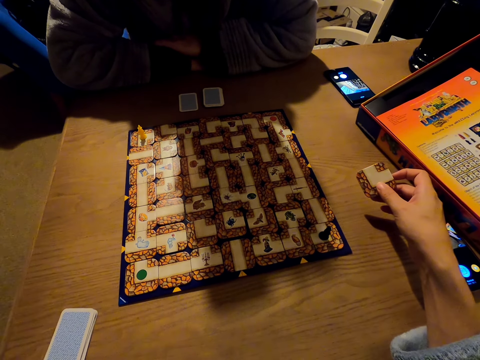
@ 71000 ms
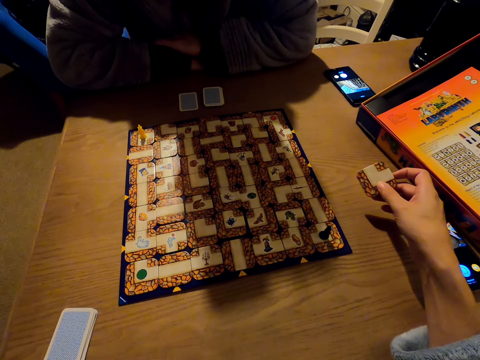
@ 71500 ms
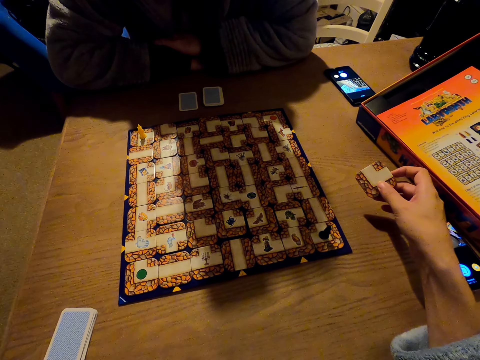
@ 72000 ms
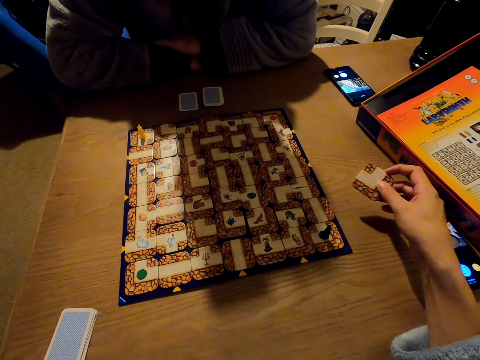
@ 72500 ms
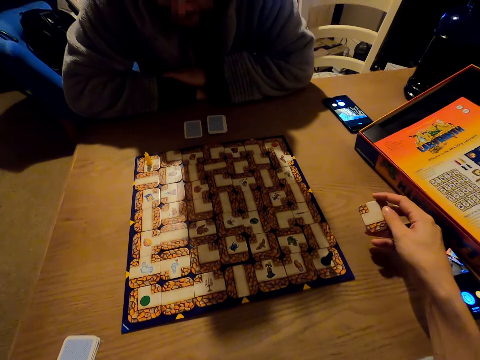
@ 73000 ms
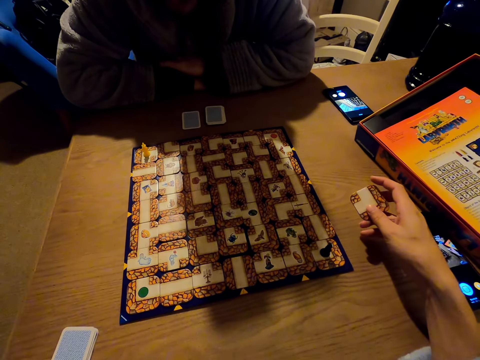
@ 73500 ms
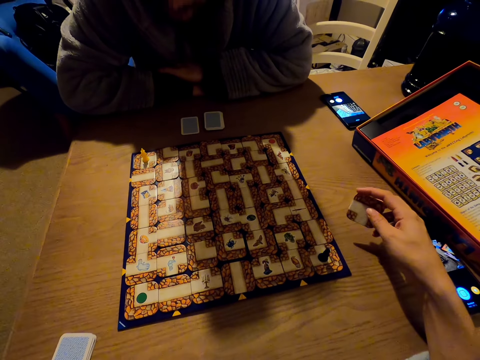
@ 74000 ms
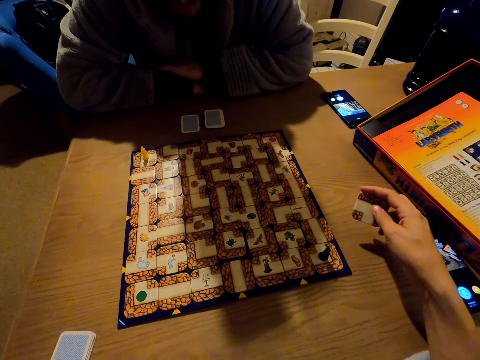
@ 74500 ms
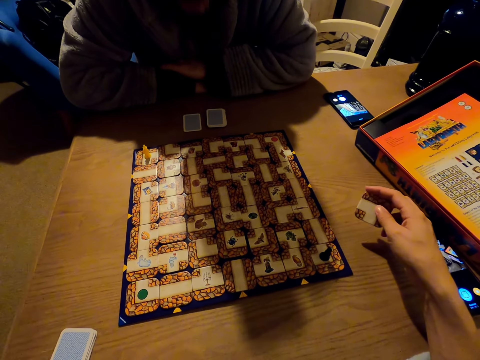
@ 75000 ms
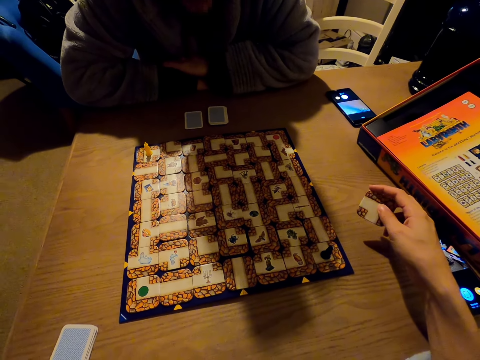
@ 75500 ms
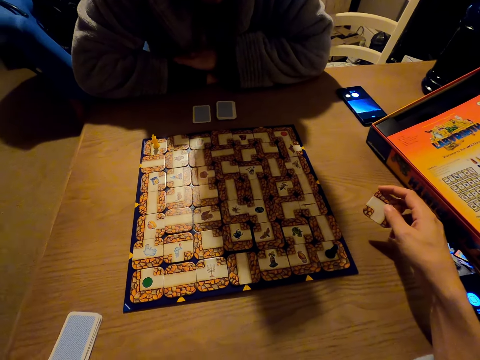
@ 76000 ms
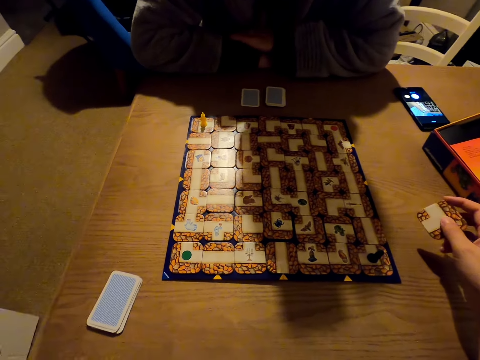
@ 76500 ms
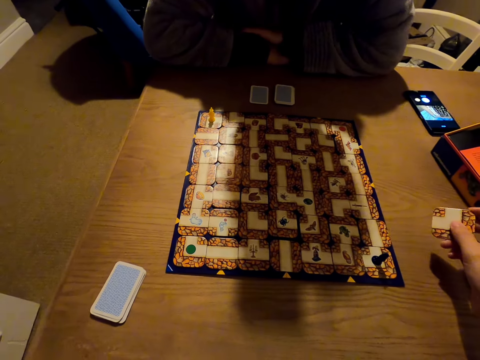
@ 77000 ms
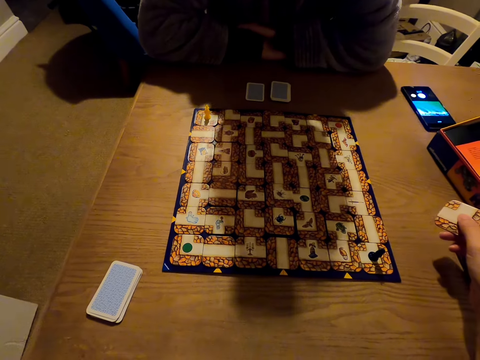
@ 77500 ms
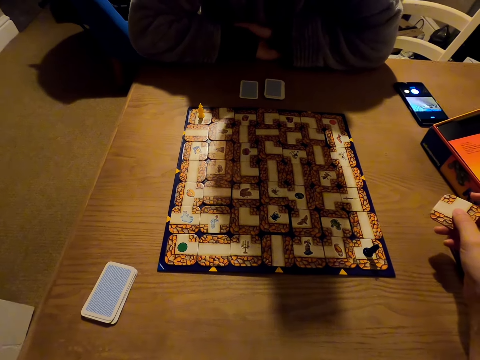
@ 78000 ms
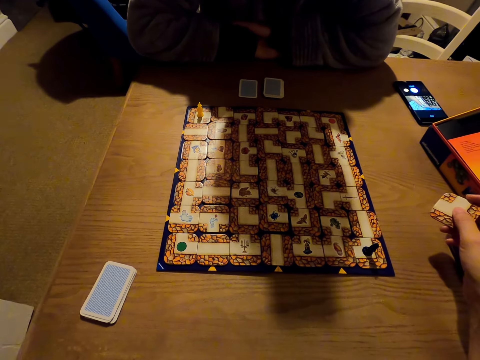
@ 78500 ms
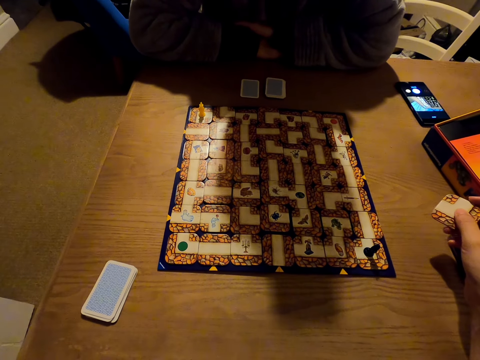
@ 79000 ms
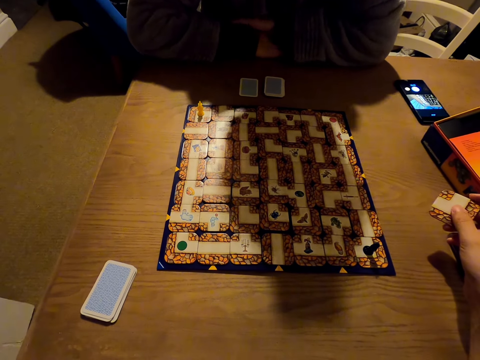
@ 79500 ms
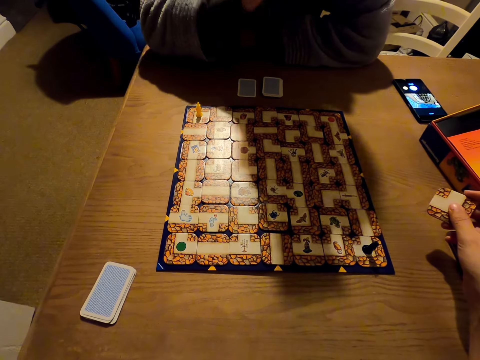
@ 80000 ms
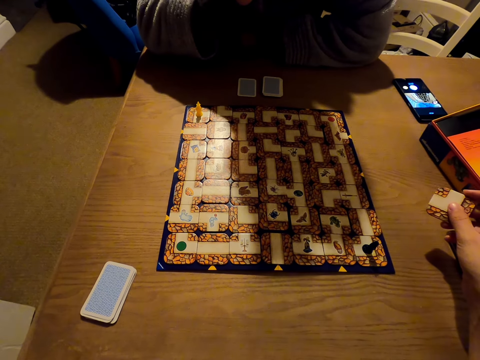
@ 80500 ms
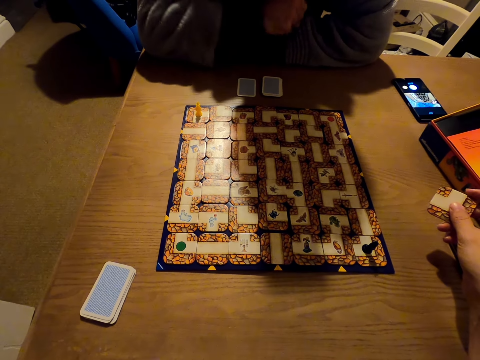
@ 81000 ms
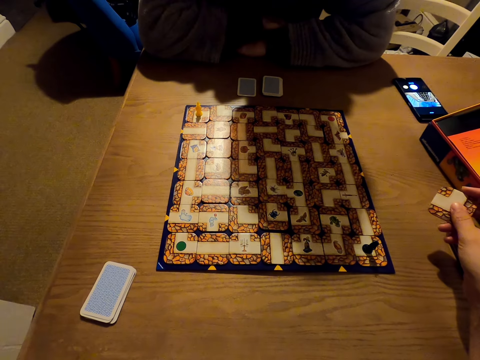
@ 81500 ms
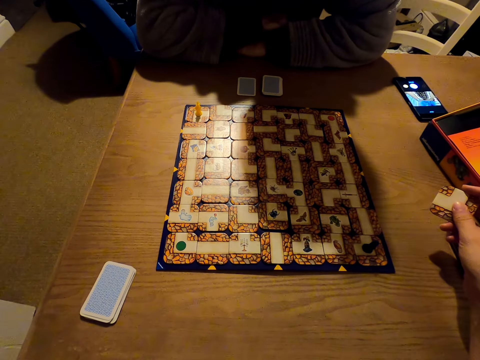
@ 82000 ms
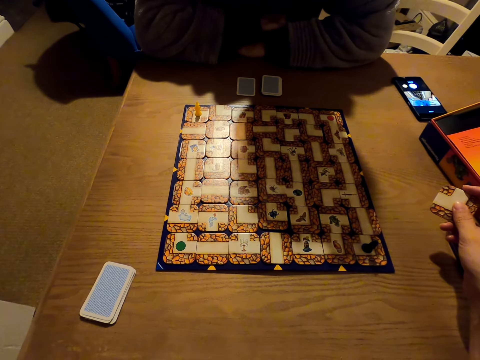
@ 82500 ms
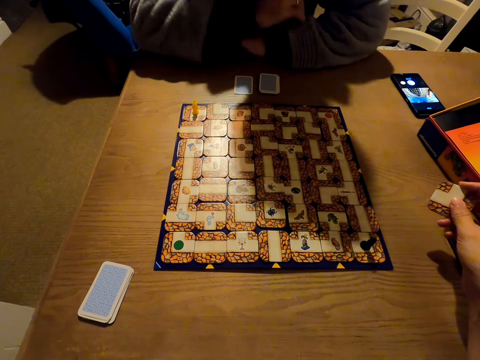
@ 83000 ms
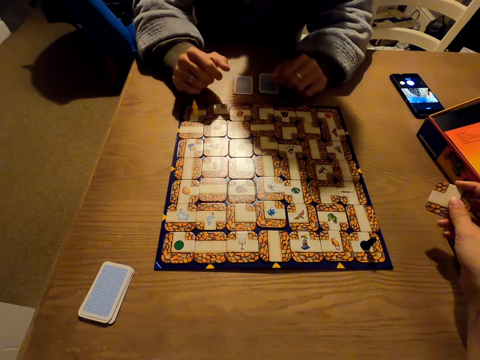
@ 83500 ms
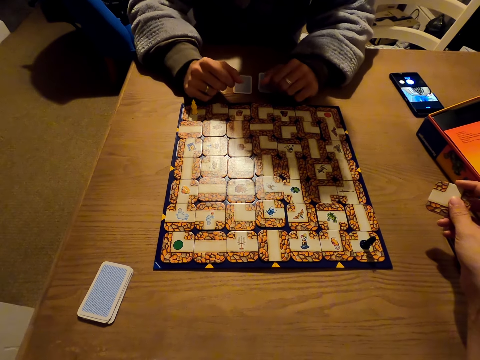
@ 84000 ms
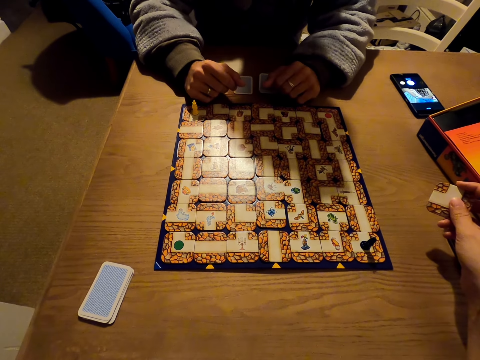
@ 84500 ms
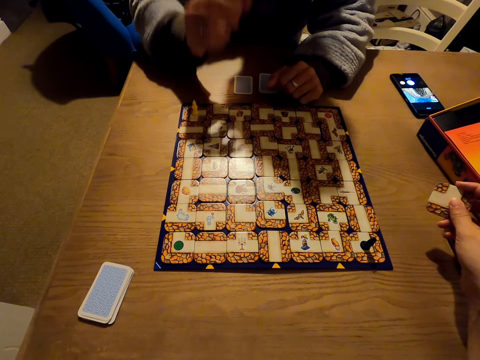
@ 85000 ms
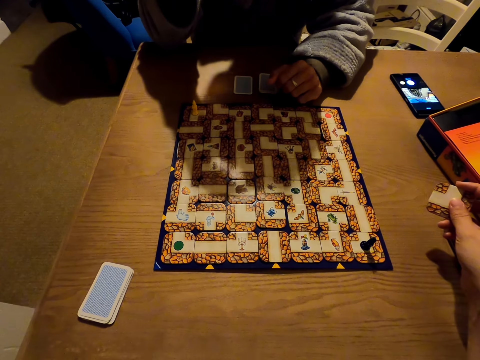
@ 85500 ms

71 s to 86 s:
The camera wearer talks to a man.

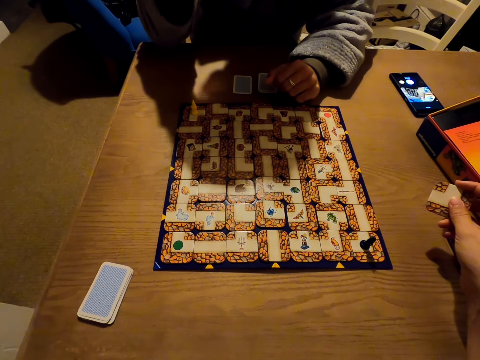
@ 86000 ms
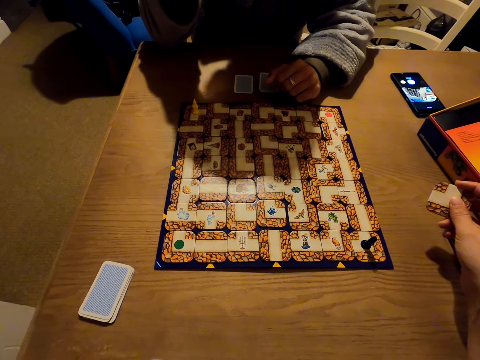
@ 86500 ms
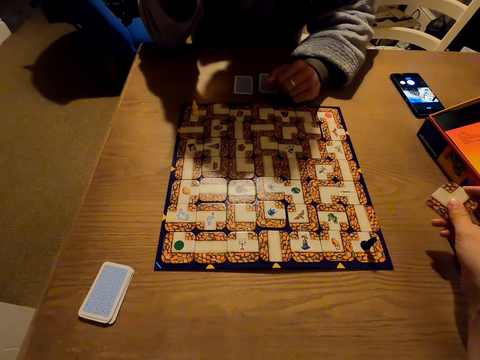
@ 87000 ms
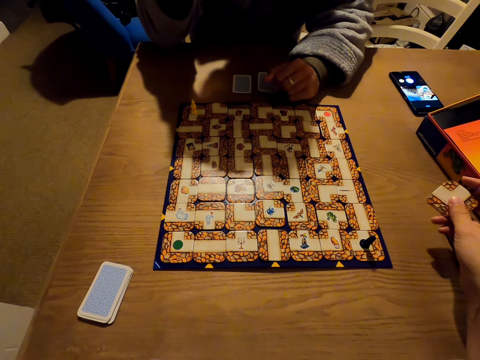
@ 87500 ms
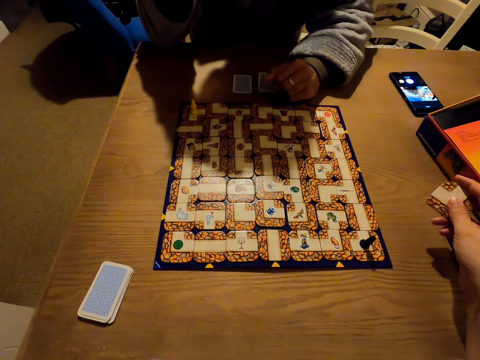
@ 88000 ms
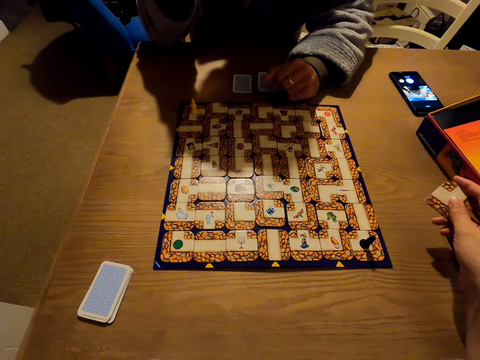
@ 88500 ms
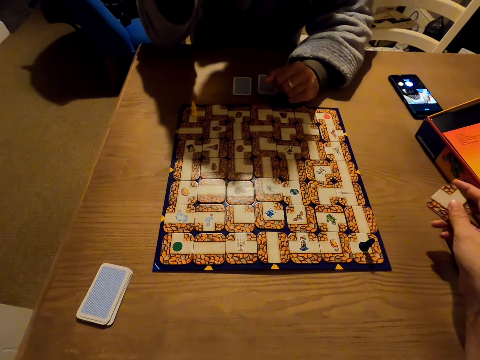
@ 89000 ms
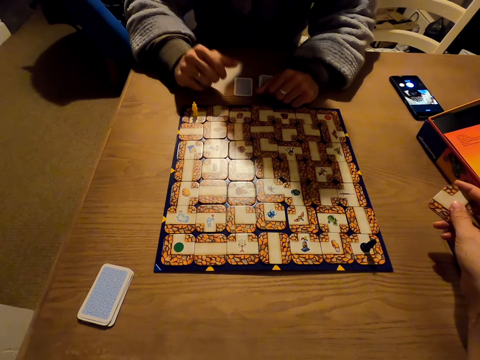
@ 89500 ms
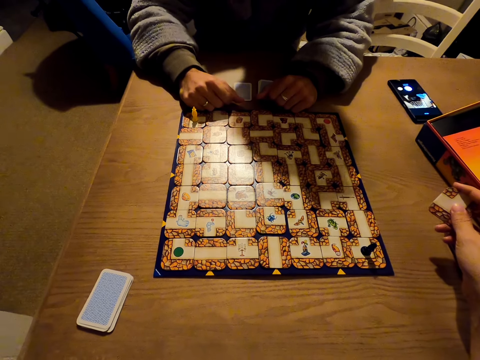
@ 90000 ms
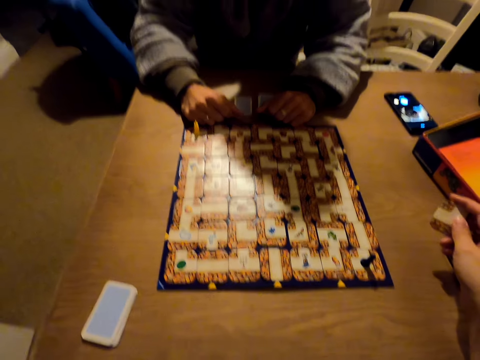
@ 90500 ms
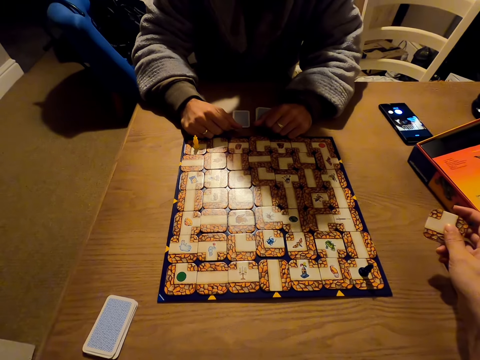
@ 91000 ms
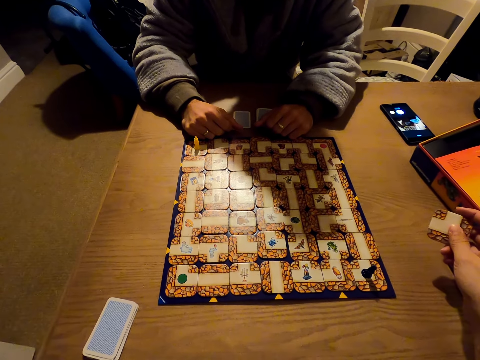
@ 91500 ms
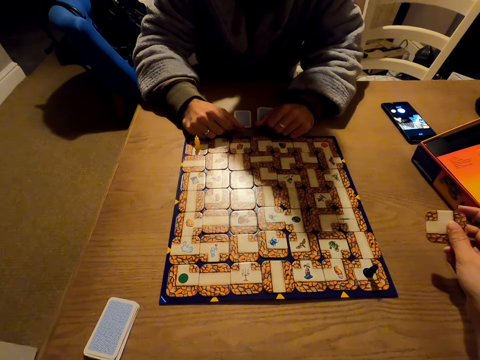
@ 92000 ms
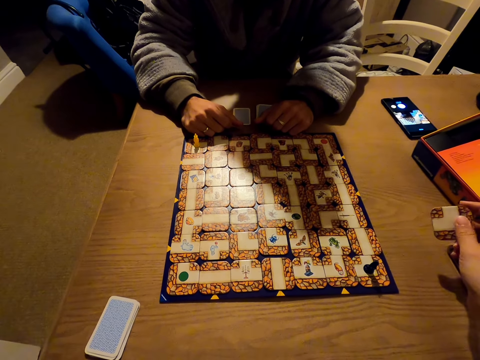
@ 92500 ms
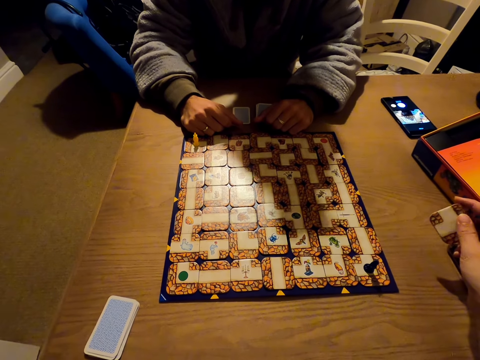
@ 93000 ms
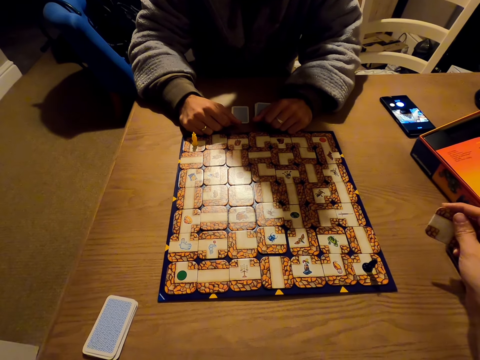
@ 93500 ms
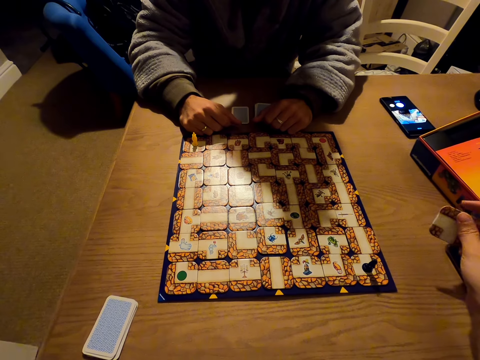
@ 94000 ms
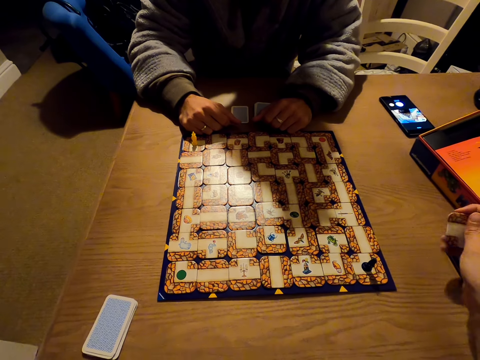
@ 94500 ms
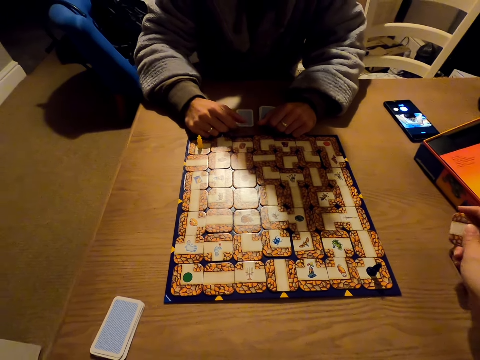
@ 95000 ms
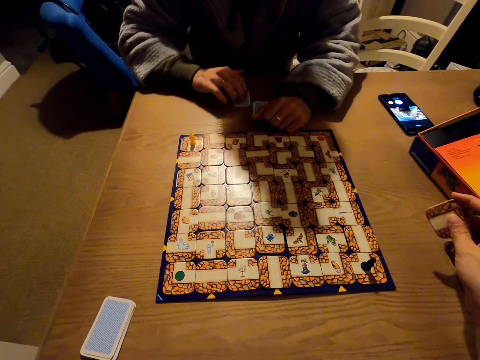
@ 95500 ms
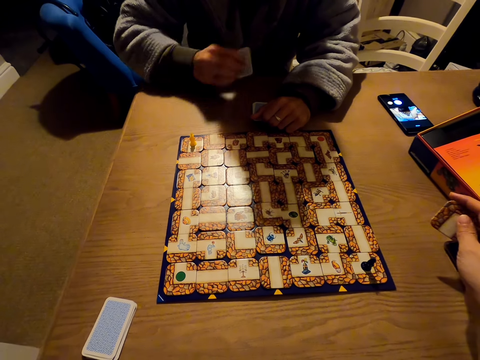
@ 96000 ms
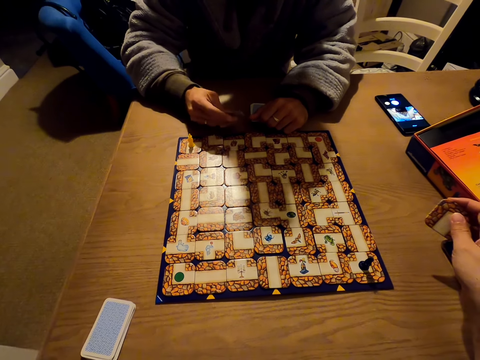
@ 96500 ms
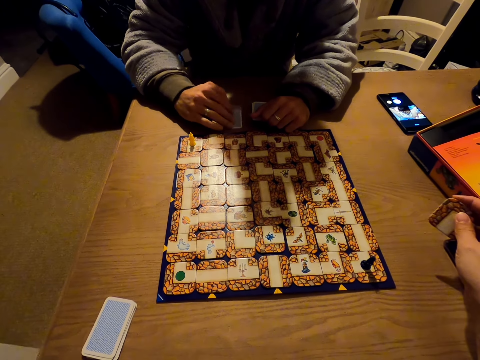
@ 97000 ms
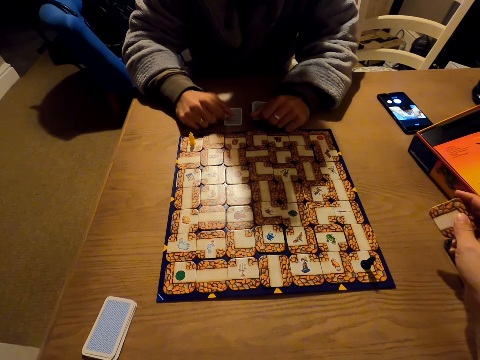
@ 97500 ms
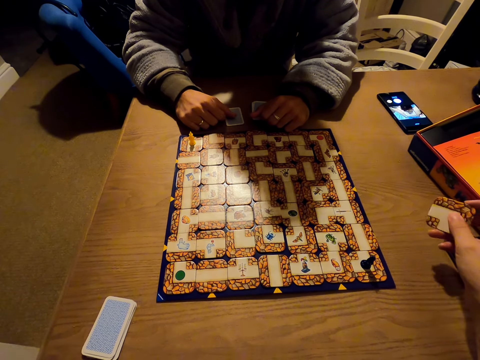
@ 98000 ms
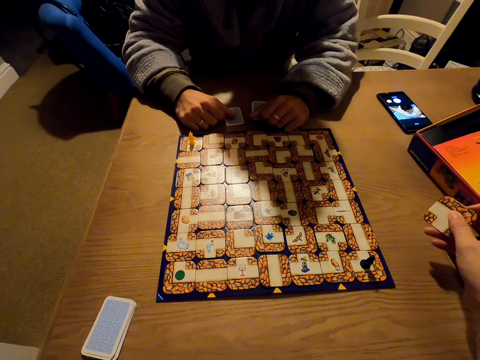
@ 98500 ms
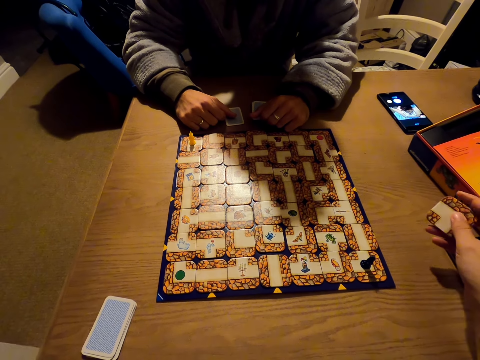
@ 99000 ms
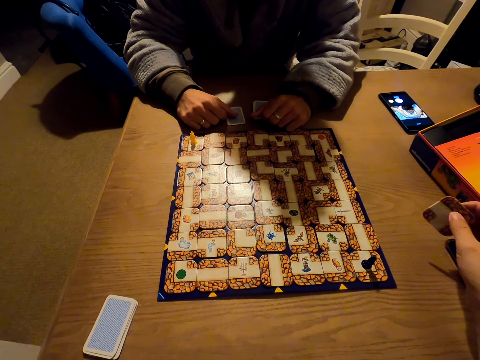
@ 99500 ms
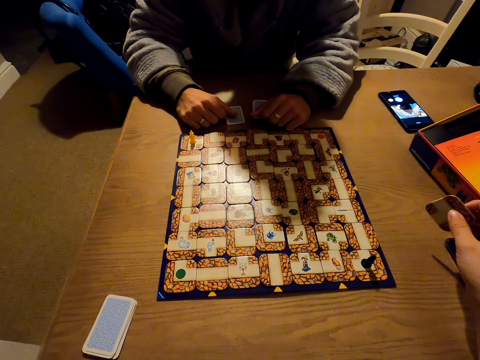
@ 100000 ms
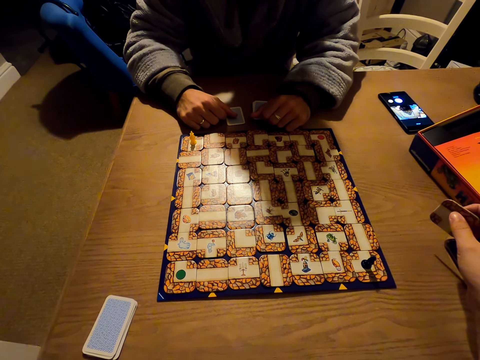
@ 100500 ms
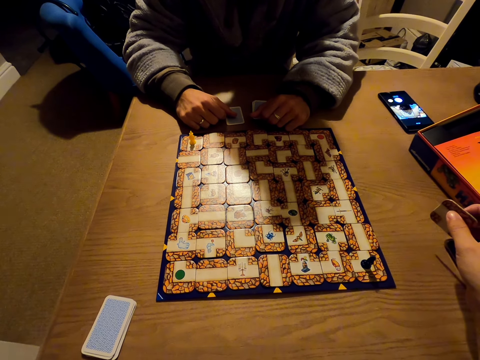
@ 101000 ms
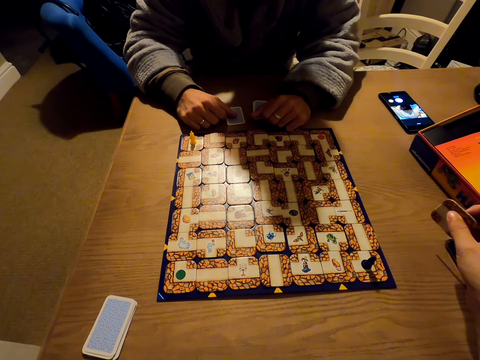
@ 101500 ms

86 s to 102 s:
The camera wearer plays with a labyrinth board game piece. A man picks a card. The camera wearer puts down the card.
